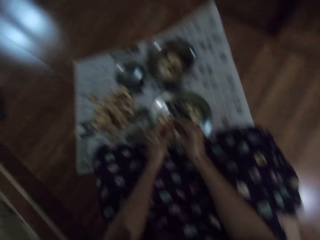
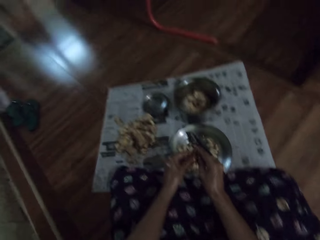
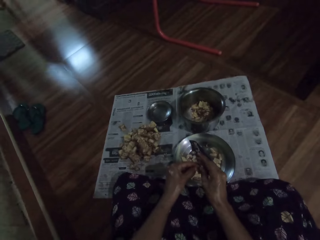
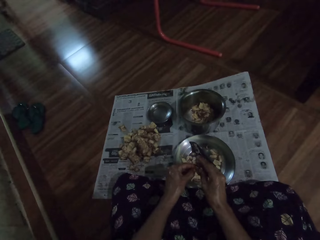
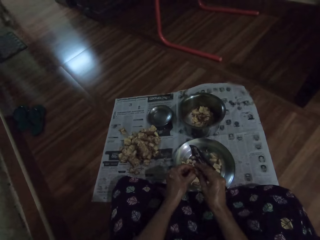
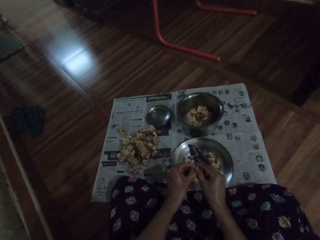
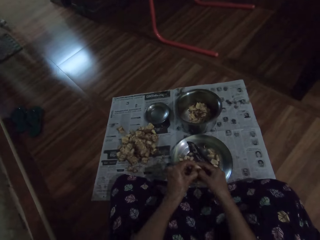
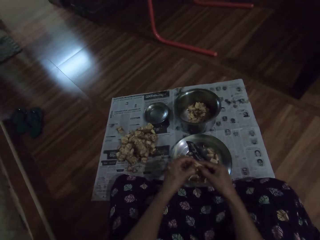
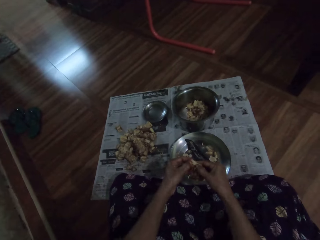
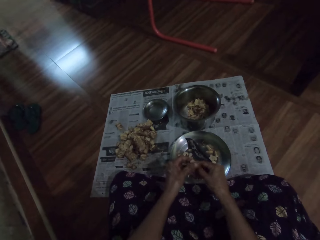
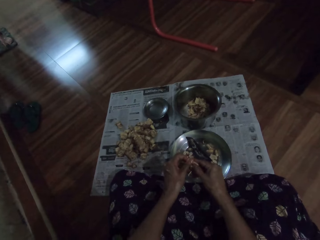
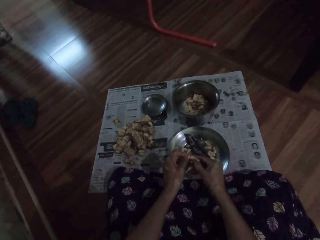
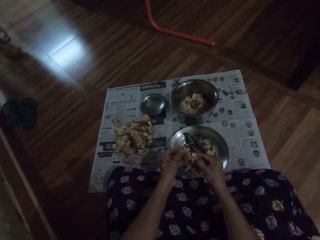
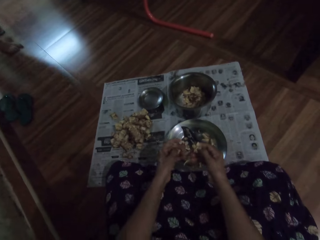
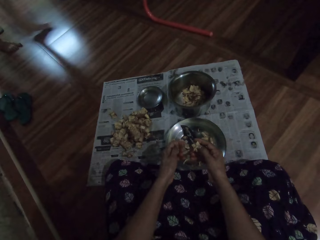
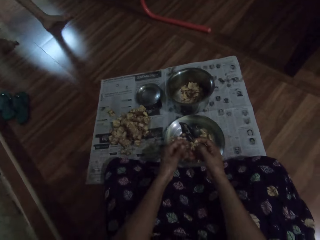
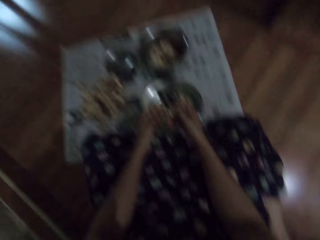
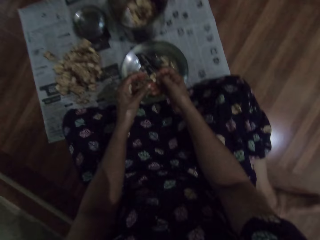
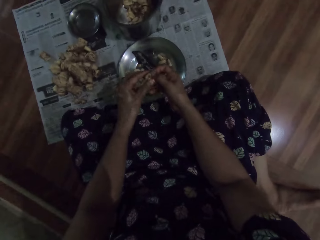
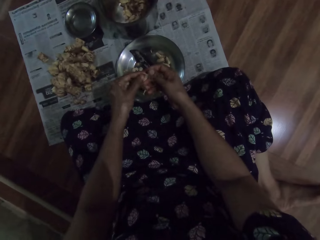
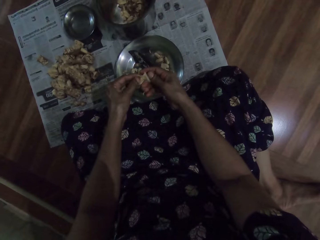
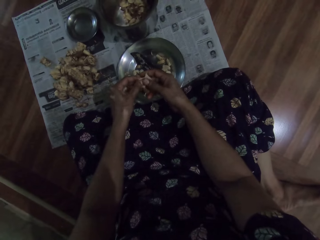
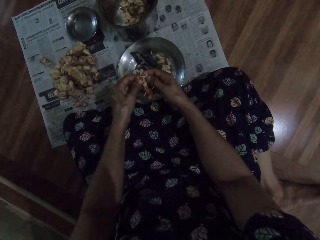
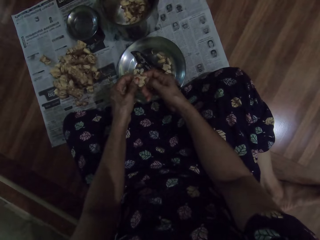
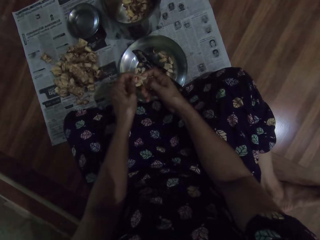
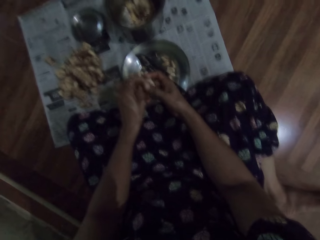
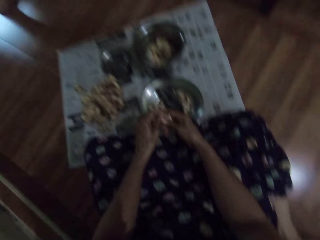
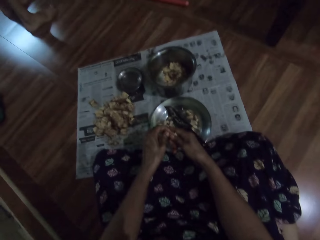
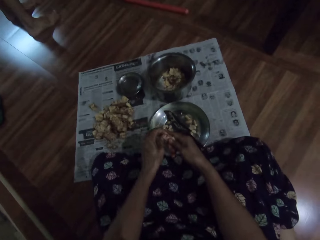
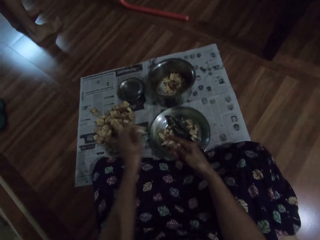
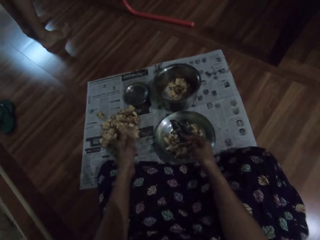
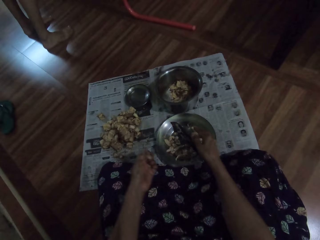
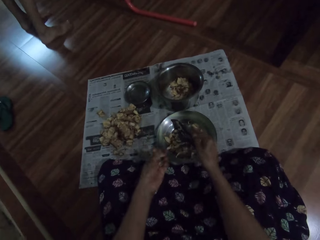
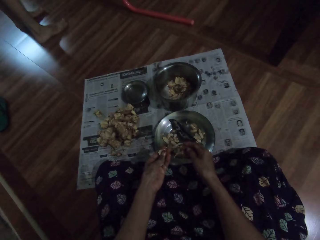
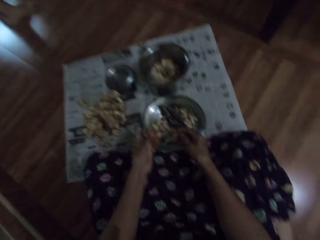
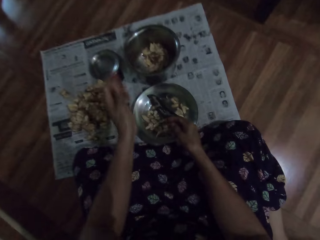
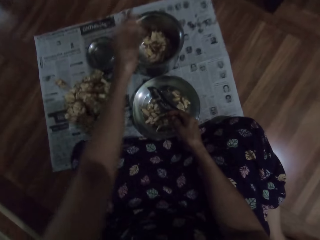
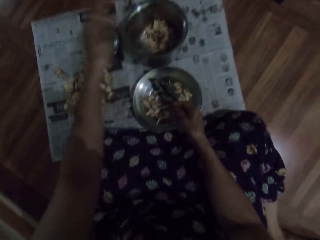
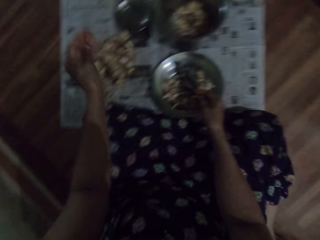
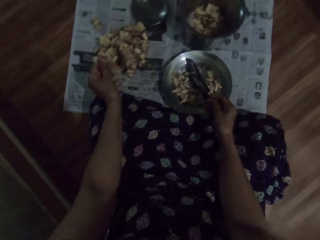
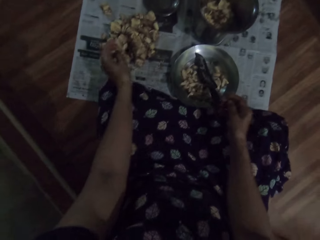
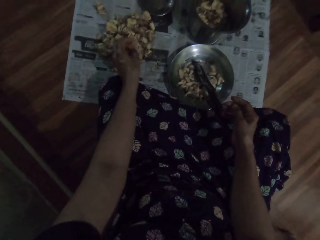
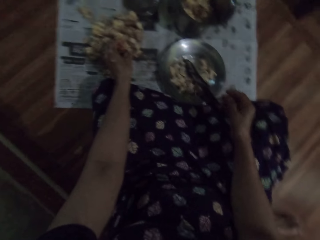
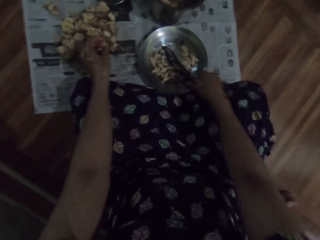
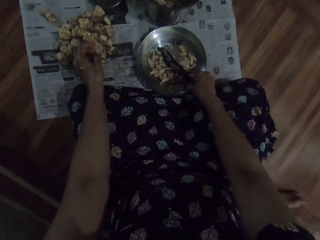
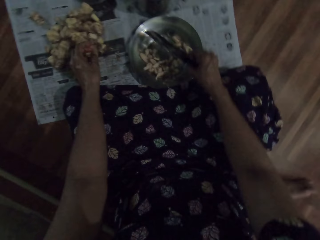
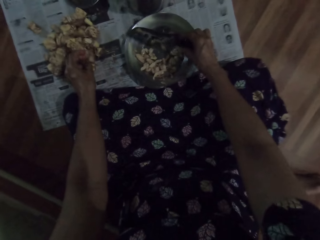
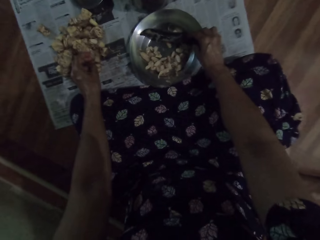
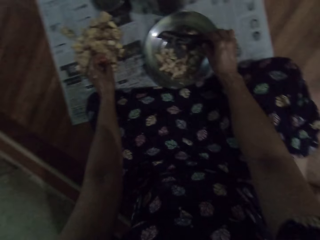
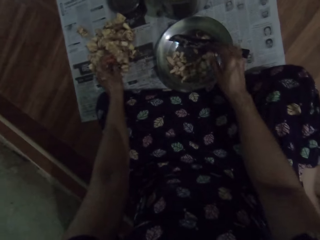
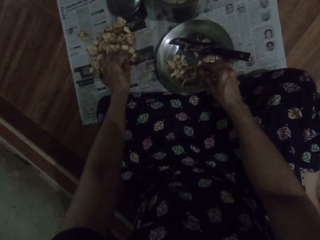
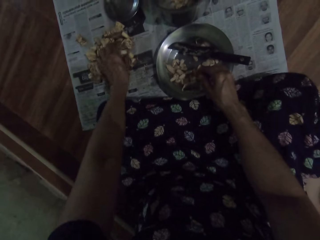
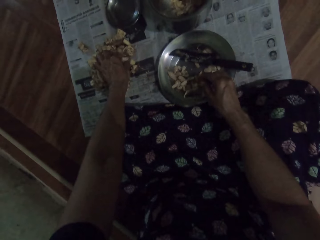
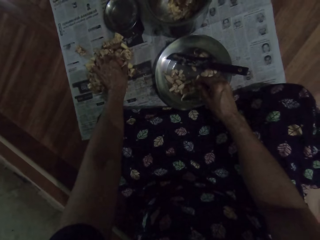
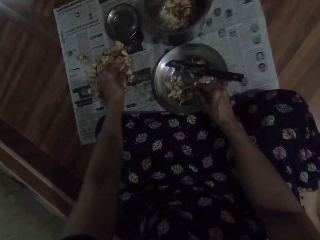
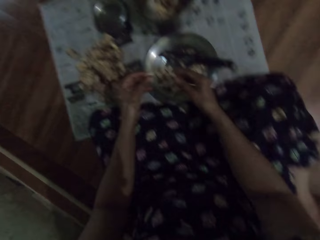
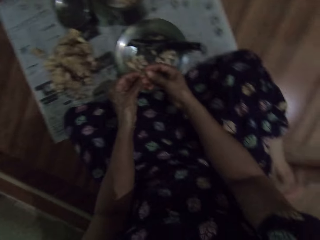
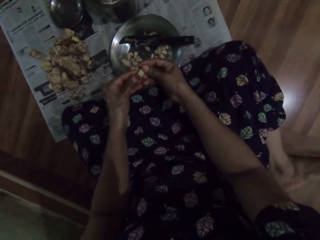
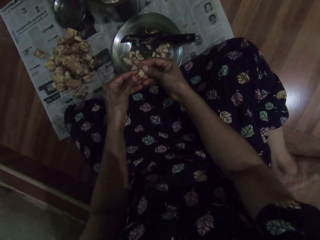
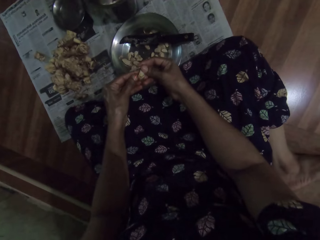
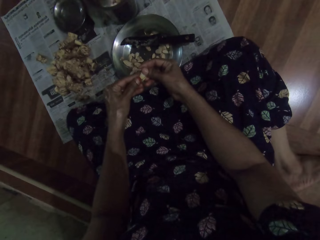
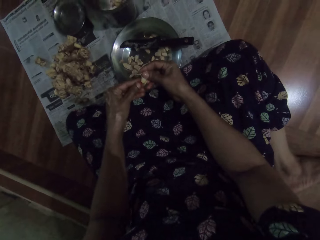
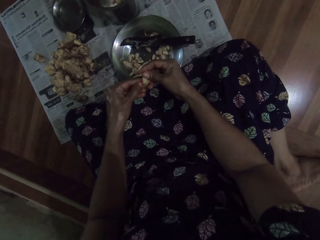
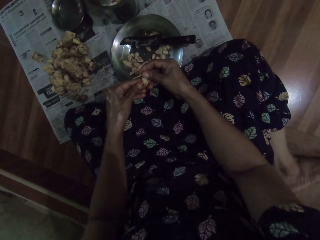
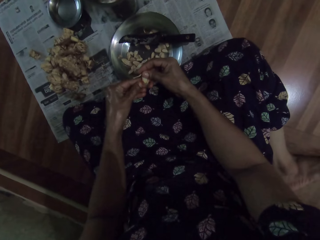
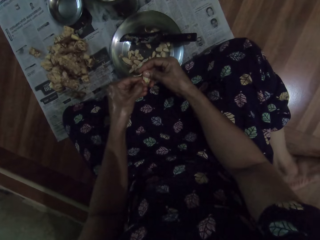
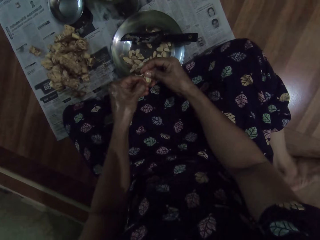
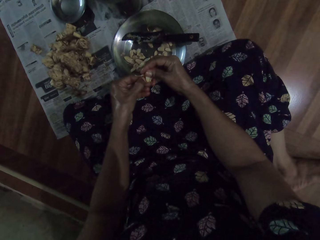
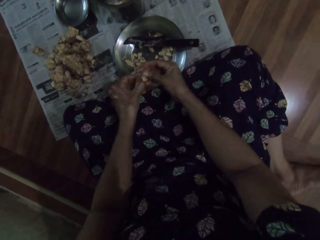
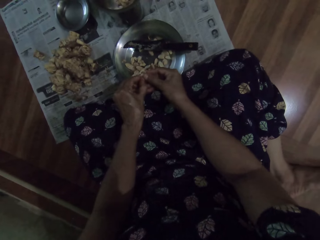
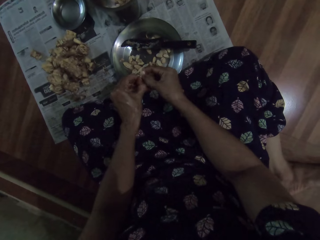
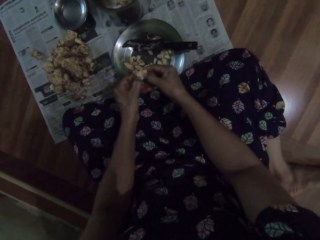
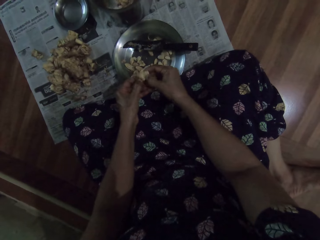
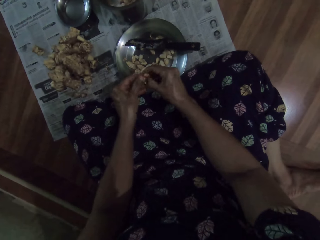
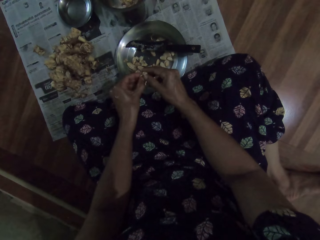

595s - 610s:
The camera wearer looks around. A man walks towards the camera wearer. The camera wearer puts the garlic or irvingia seed outer peel in the plate. She peels the garlic and looks around. The man talks to the camera wearer. The camera wearer drops the irvingia seed peel in the plate on the floor with her left hand. She talks to the man. She puts the garlic inner peel in the pot. She adjusts the knife in the plate on the floor with her right hand. She picks up the knife and puts the knife on the plate. She talks to the man. She picks an irvingia seed from the floor with her left hand. She peels the irvingia seed into the plate on the floor with her hands. She peels the garlic again and talks to the man.

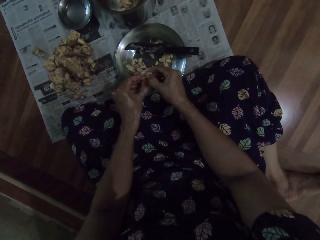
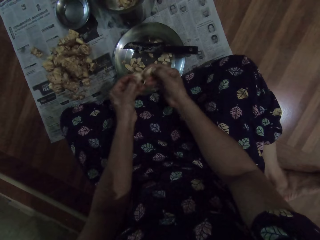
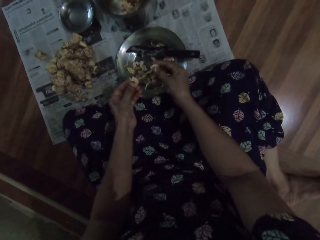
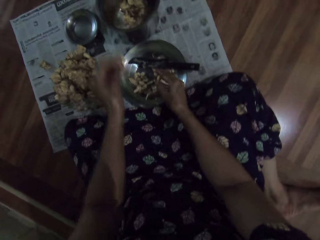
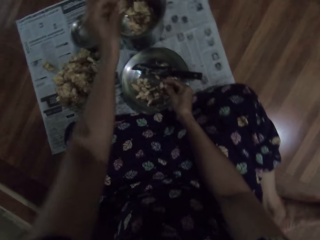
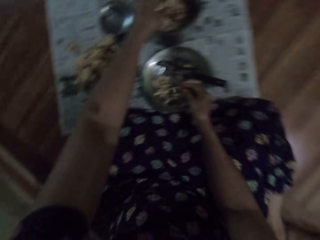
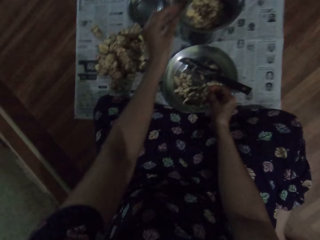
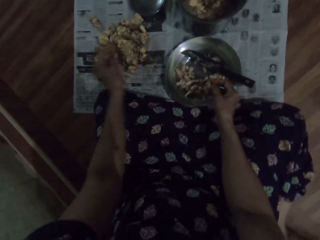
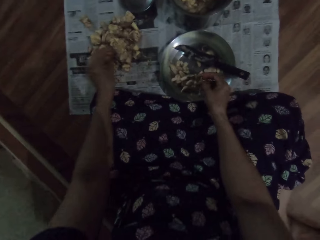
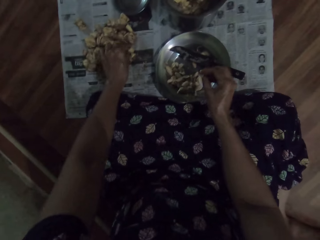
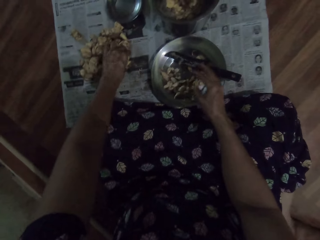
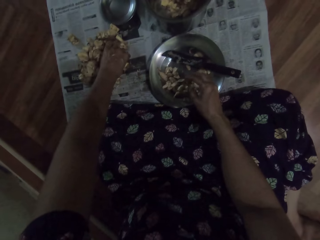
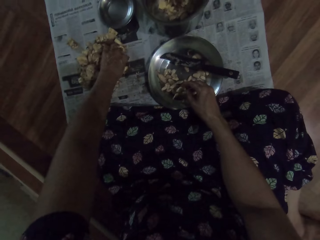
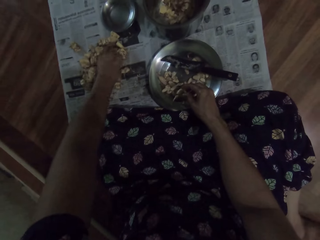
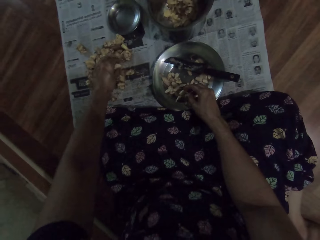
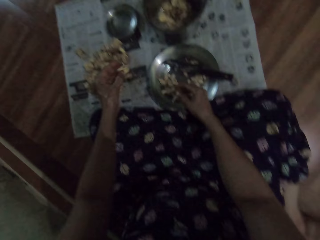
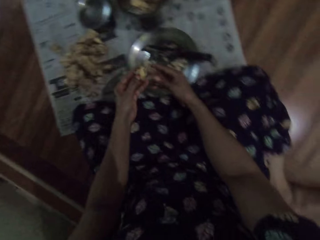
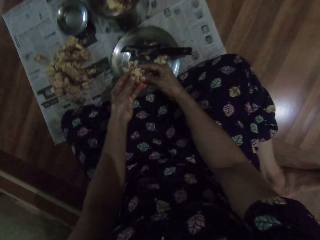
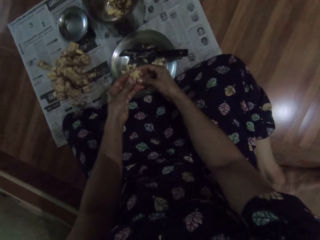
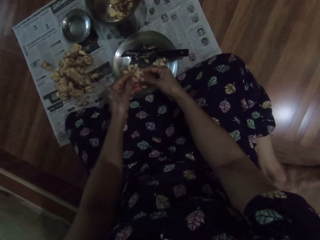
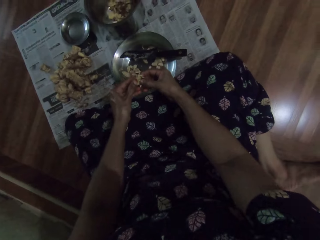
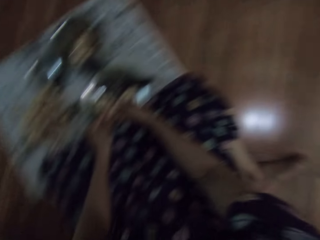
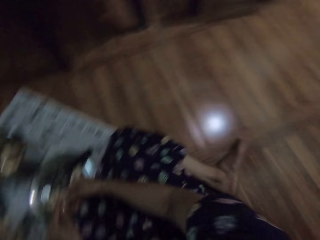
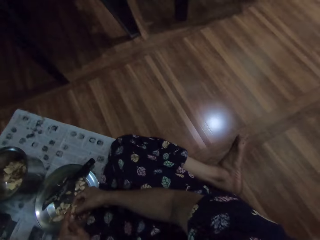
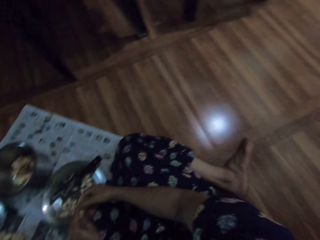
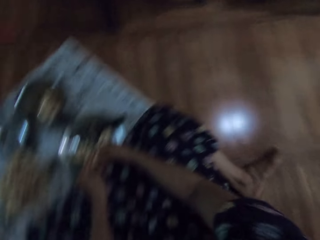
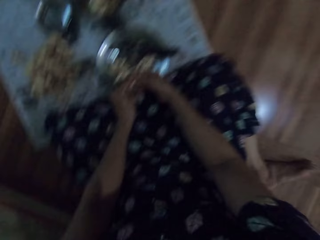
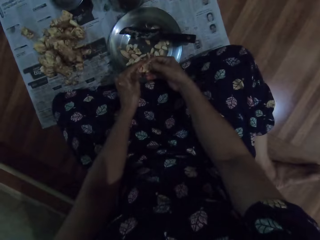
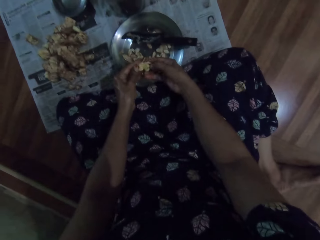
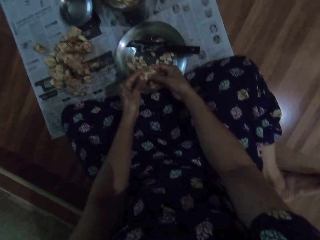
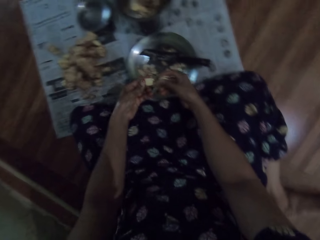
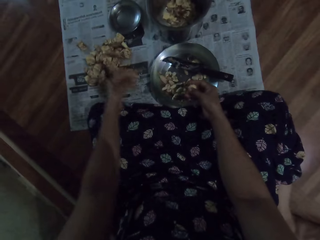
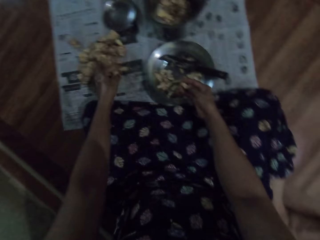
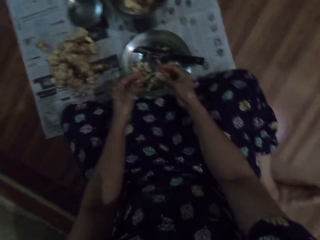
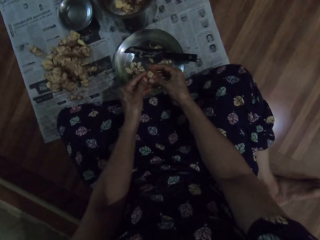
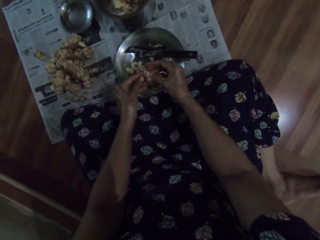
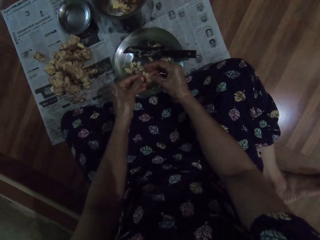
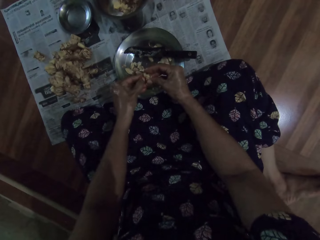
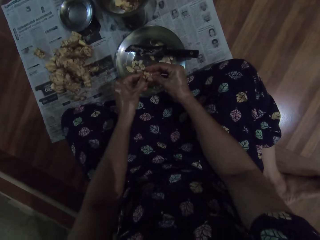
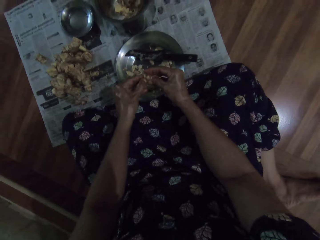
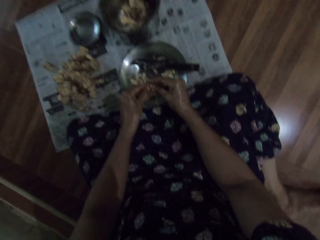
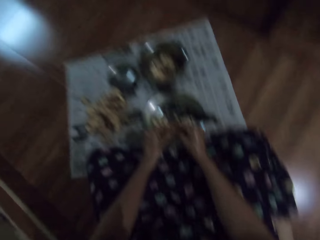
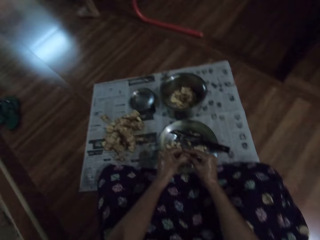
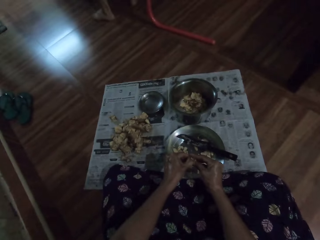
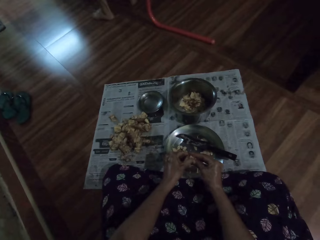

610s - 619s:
The camera wearer drops the irvingia seed or garlic outer peel in the plate on the floor with her left hand. She puts the garlic inner peel in the pot. She picks an irvingia seed from the floor with her left hand. She splits the irvingia seed with her hands. She peels the garlic. She peels the garlic again and looks around. She peels the garlic and talks to a person. She drops the irvingia seed on the floor with her left hand. She talks to the person again. She peels the irvingia seed into the plate on the floor with her hands. She talks to the person.
